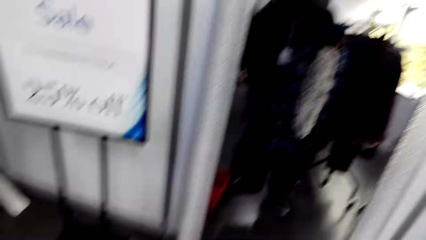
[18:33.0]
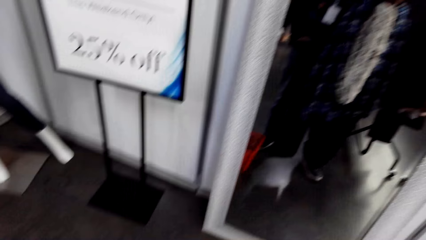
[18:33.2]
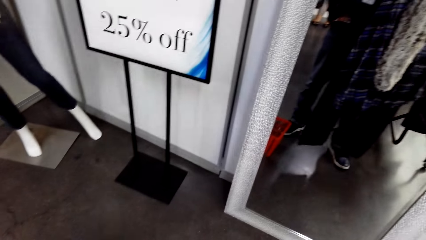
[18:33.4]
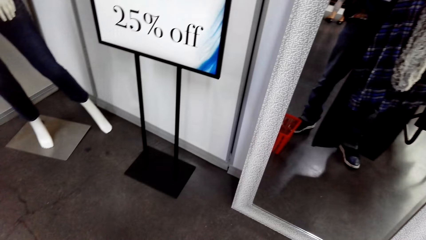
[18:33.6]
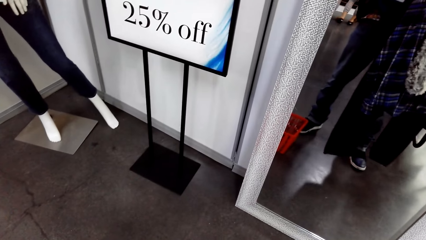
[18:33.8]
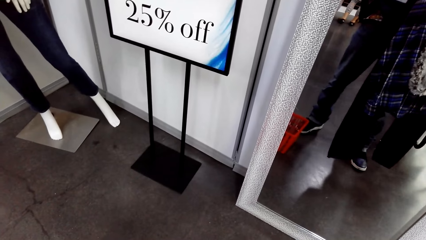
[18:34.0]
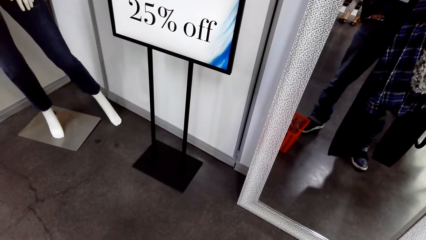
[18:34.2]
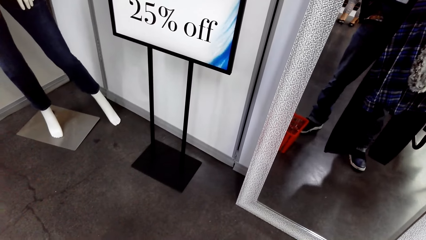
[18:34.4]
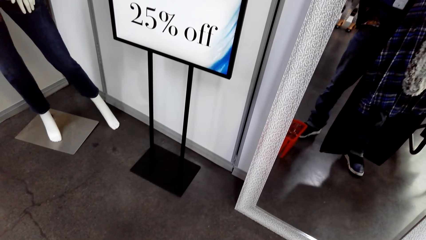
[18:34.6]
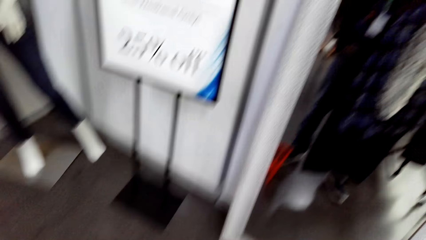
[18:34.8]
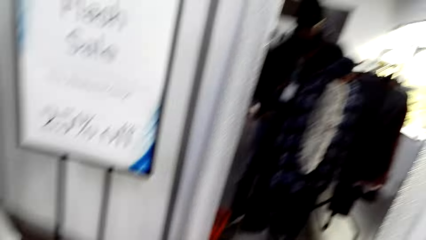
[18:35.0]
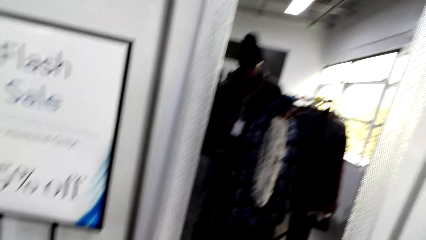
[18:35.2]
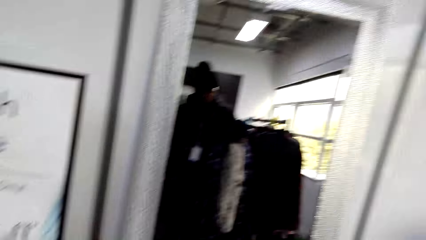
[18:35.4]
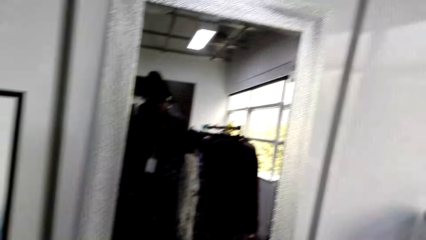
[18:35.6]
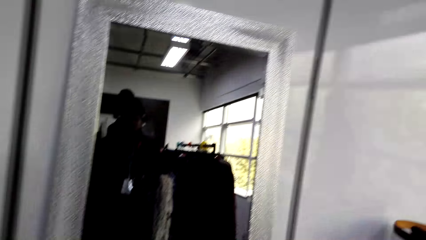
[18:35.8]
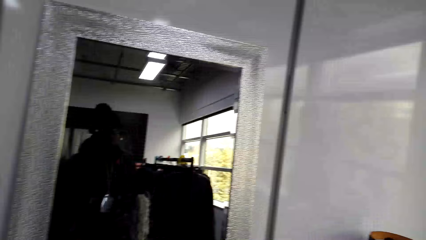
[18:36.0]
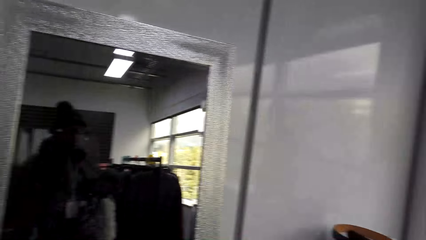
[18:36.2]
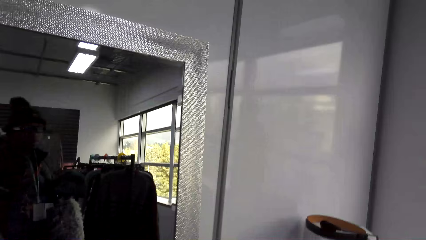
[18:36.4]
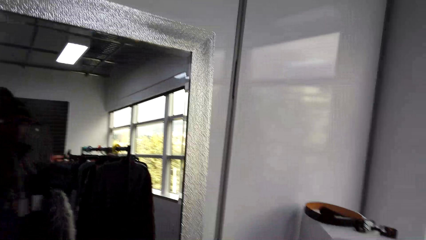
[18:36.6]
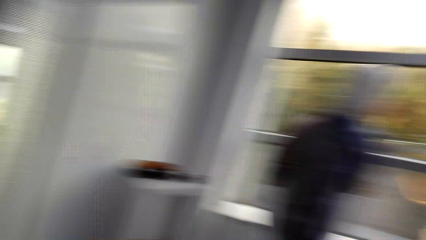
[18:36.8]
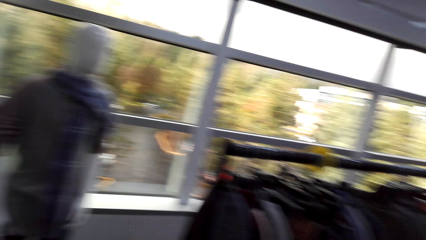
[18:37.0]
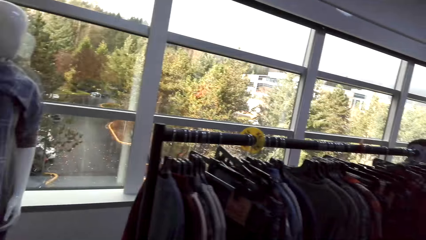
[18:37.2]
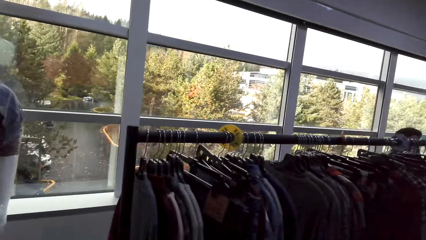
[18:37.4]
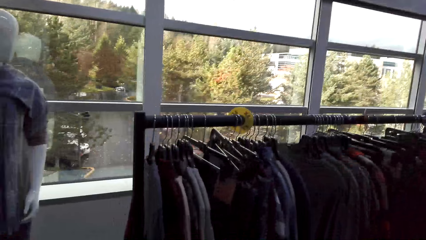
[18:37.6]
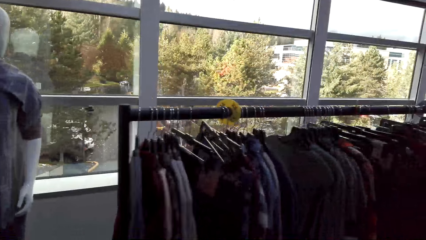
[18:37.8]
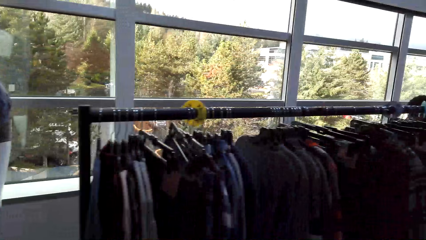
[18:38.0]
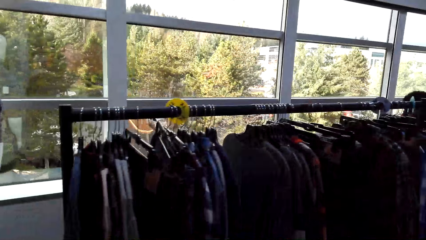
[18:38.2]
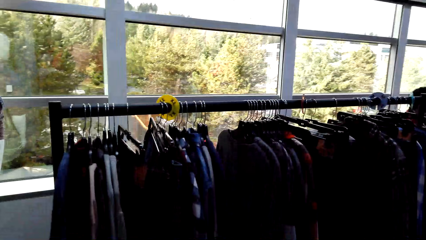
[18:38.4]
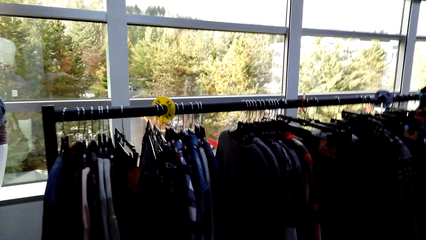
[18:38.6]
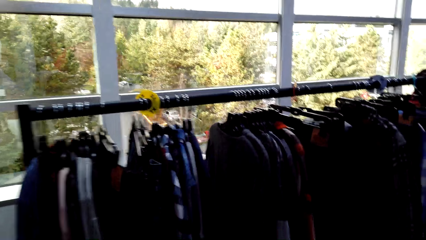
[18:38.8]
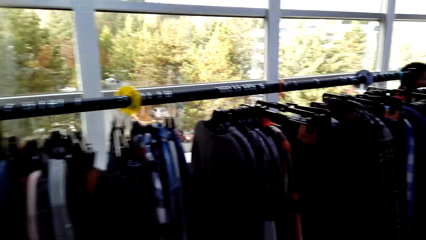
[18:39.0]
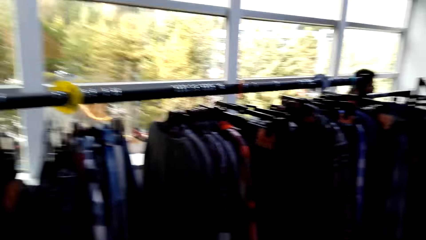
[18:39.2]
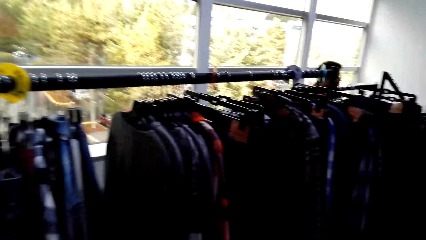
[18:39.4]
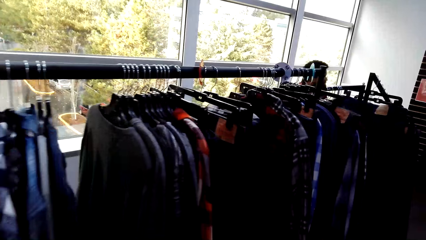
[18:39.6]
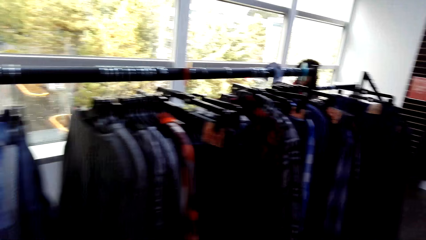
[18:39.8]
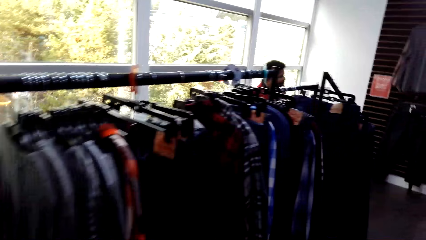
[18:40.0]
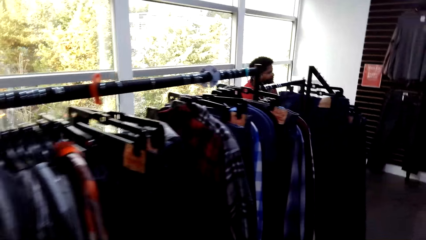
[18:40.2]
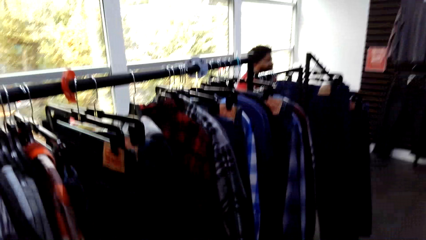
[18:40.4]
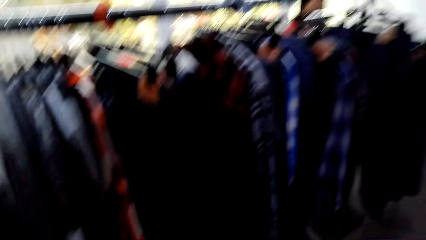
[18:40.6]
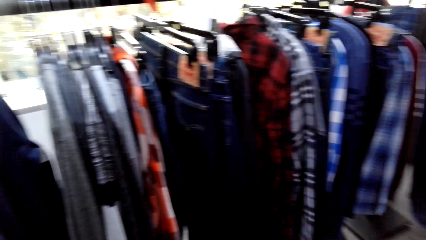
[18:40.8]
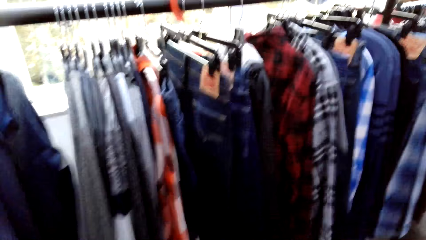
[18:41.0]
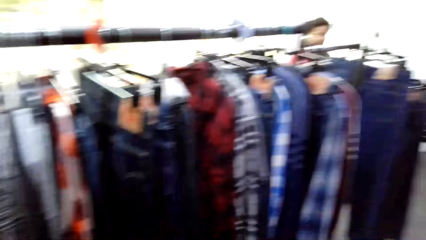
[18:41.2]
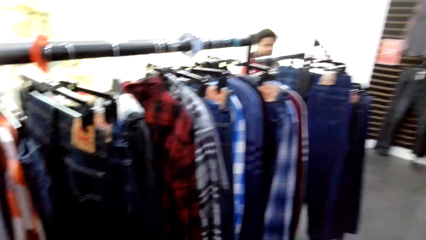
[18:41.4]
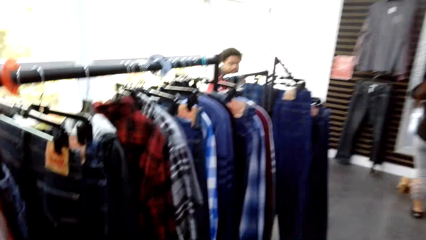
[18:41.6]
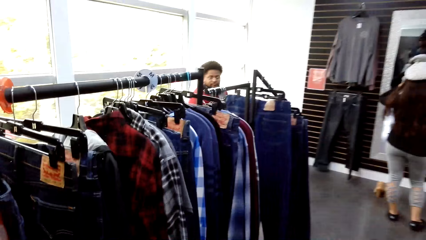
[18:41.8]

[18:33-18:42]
The camera wearer looks down. They look around. They walk around the store.

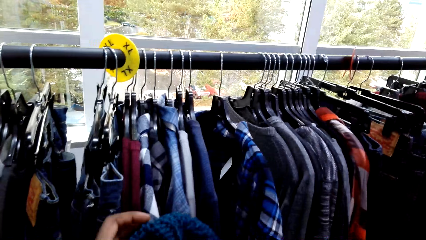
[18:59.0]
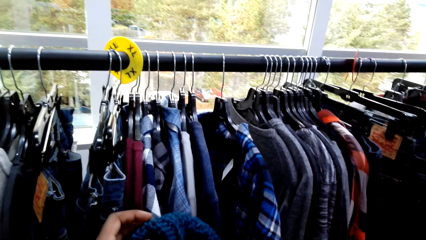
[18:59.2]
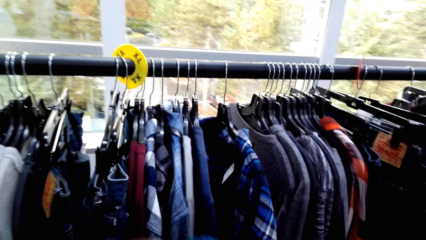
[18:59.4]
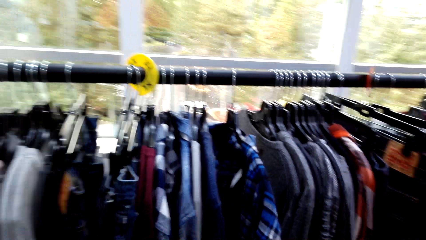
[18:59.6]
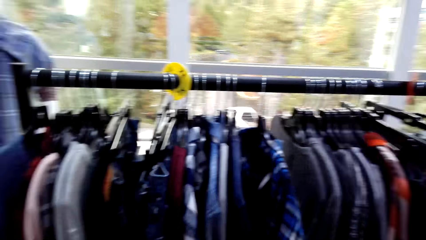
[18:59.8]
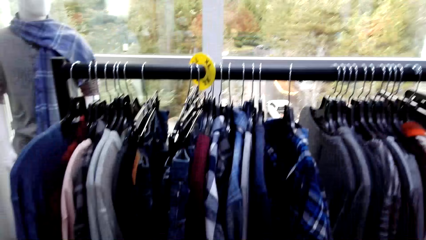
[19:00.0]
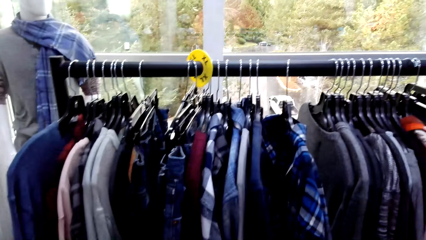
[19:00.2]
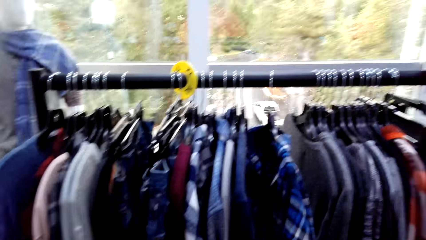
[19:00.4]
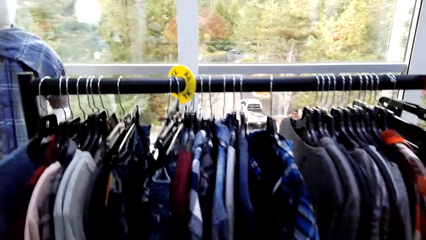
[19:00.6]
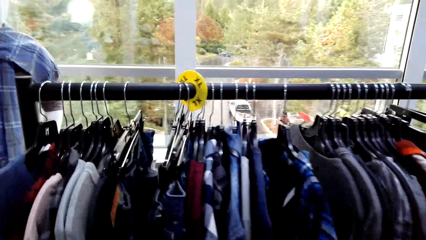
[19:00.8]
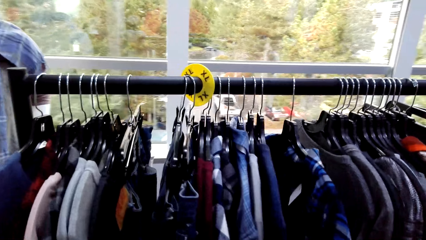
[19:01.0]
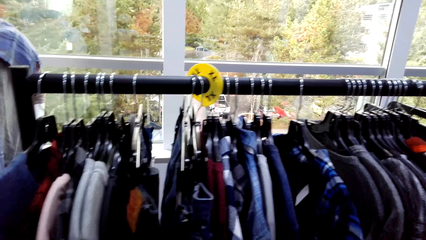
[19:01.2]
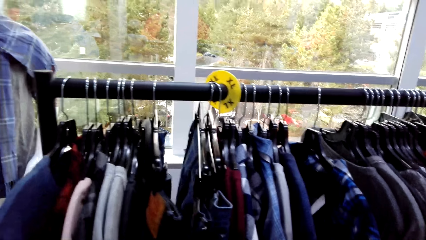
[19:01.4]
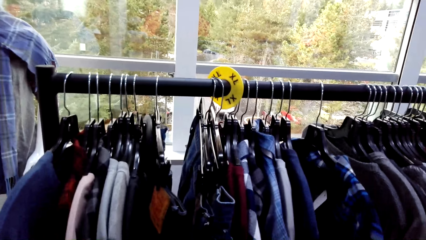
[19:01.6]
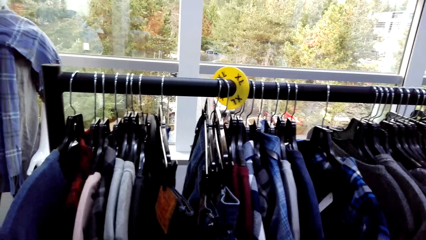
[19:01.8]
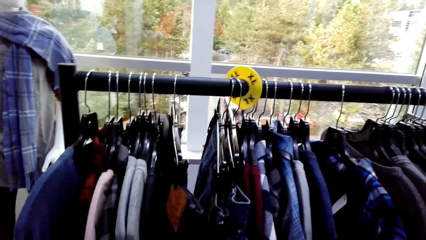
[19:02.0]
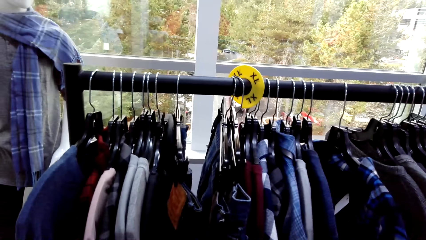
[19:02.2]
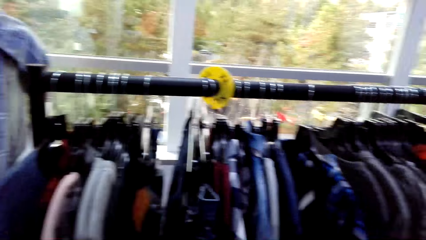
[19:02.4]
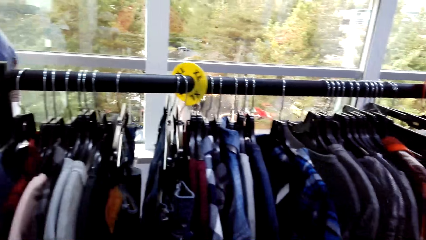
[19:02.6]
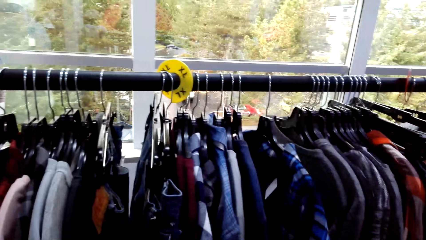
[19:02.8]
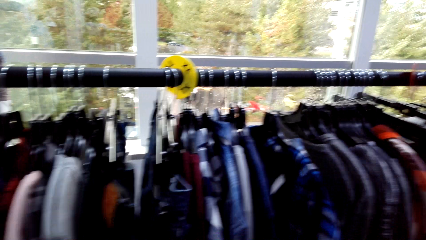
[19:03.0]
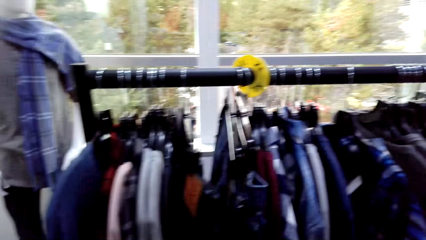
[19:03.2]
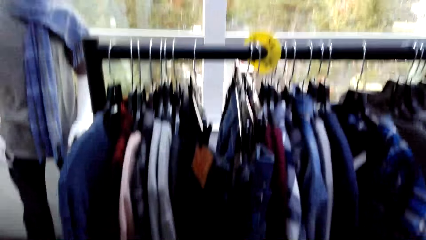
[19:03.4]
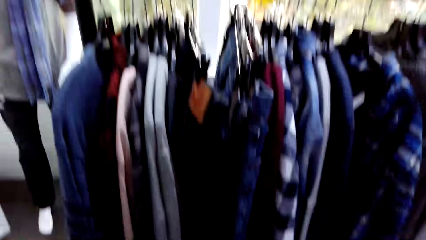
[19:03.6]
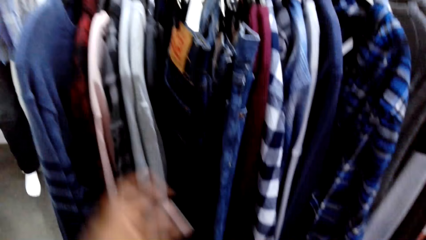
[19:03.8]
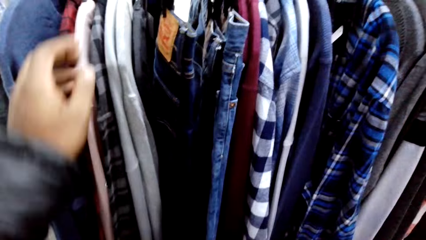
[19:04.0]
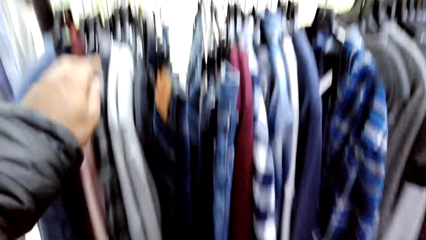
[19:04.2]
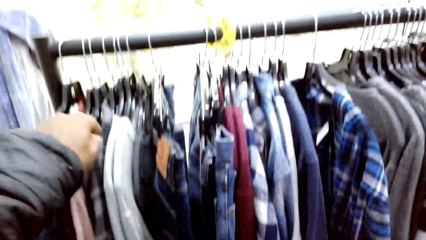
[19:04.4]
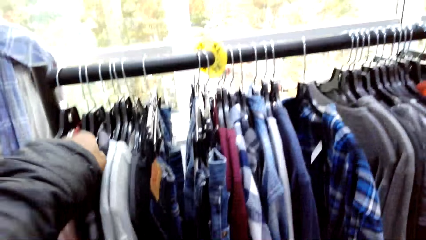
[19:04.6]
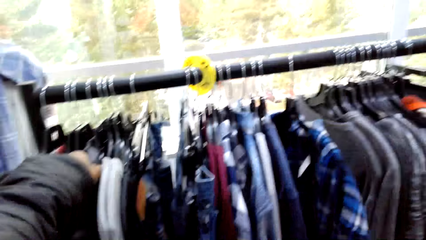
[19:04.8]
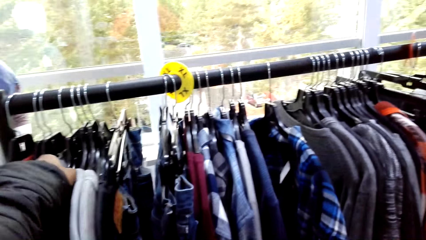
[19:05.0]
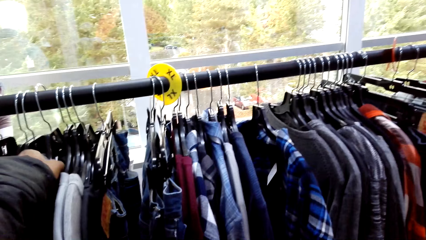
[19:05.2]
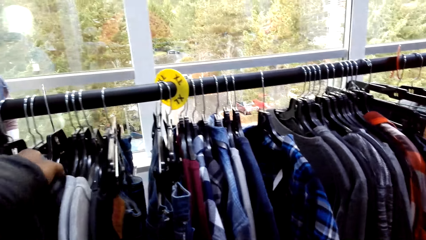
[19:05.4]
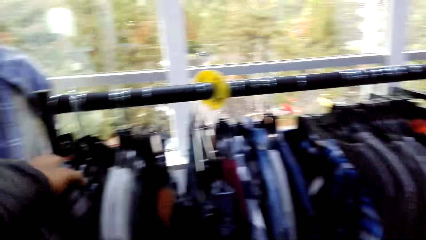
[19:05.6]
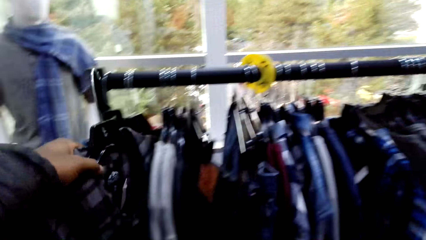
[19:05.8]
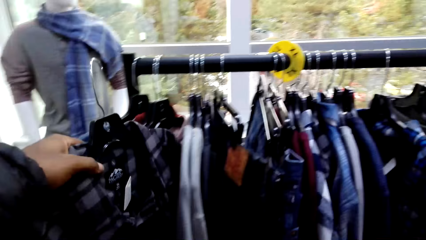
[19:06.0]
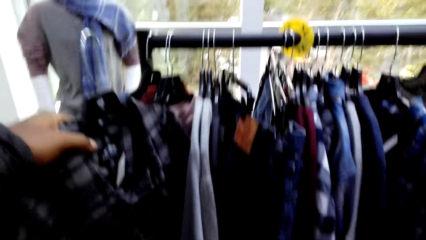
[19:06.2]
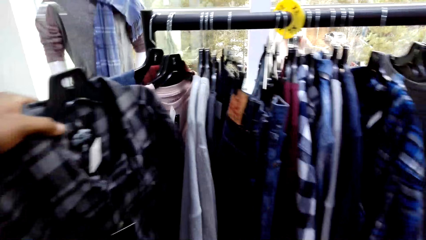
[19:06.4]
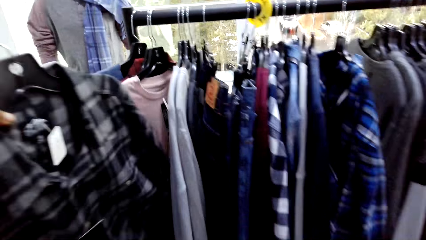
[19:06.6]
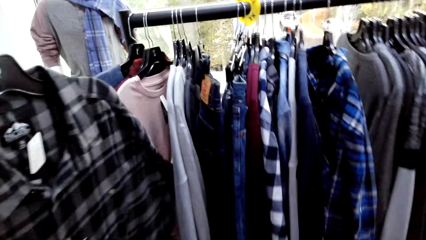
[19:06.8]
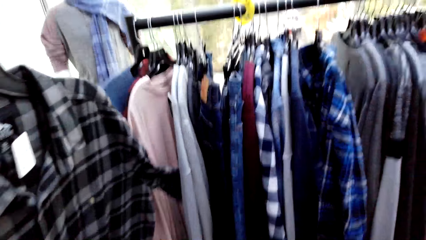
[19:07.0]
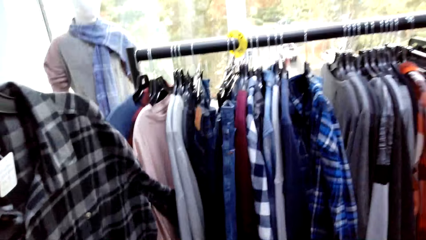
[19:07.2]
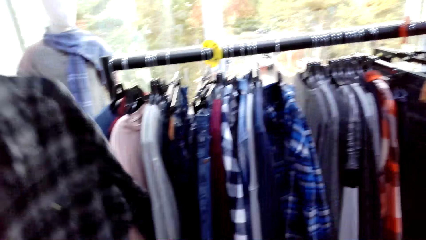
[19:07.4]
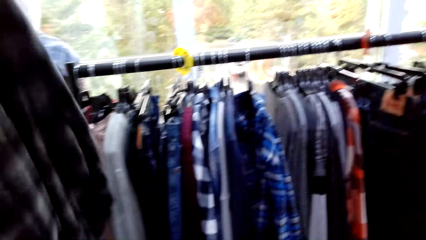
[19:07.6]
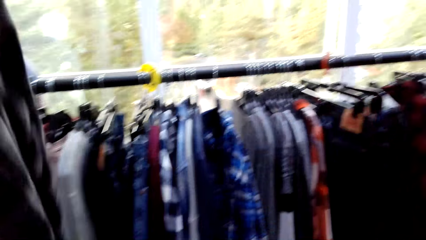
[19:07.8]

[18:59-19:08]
The camera wearer checks the cloth. They pick up the flannel shirt.
